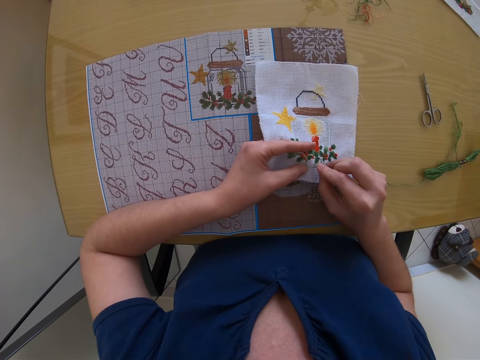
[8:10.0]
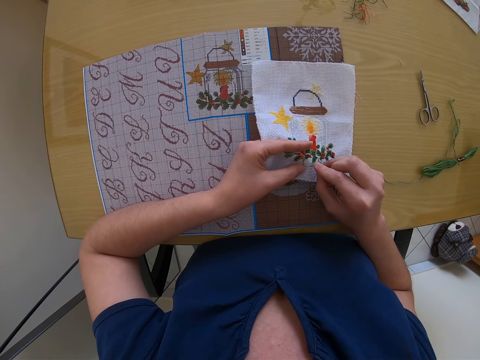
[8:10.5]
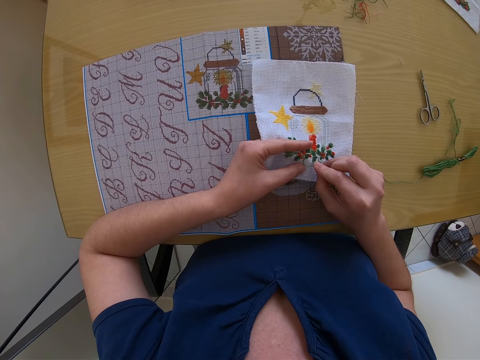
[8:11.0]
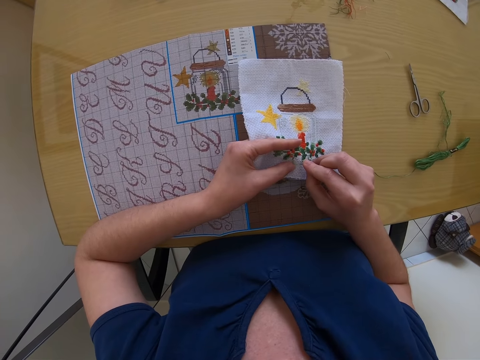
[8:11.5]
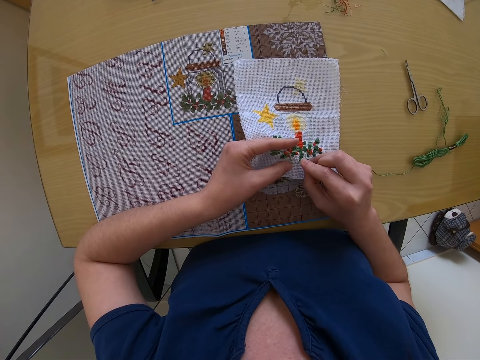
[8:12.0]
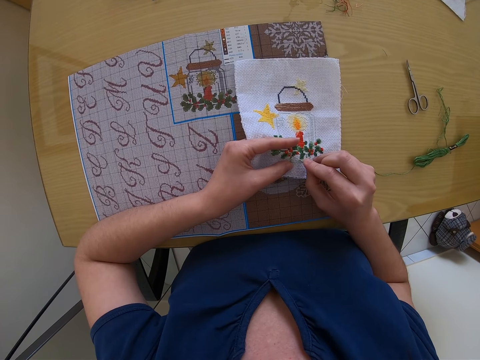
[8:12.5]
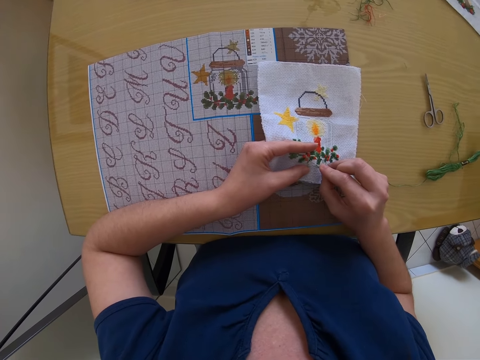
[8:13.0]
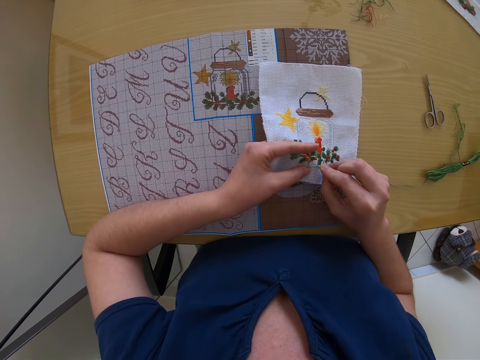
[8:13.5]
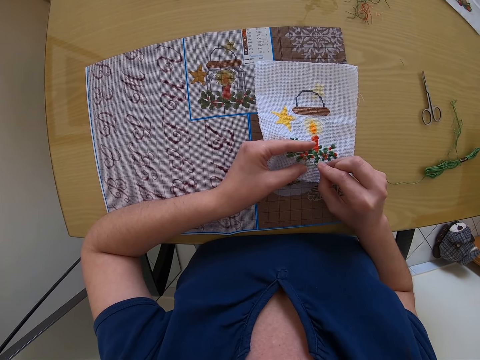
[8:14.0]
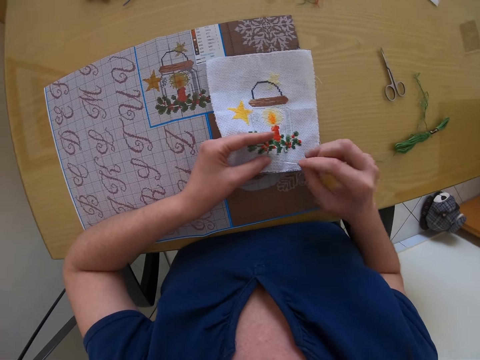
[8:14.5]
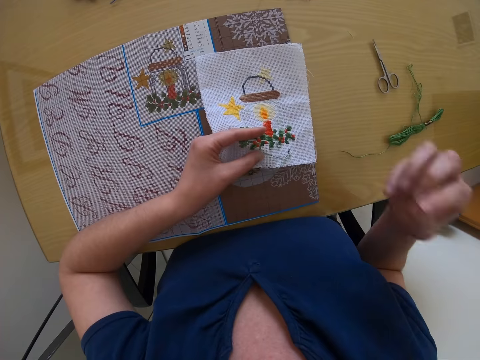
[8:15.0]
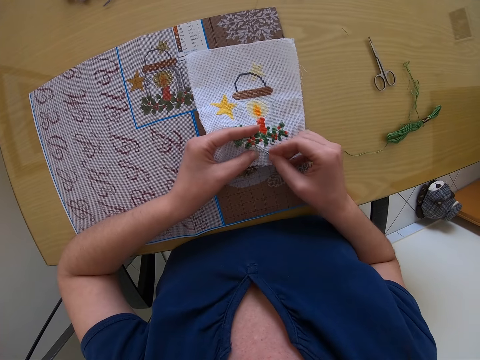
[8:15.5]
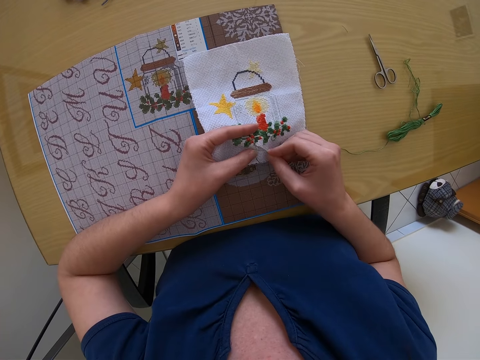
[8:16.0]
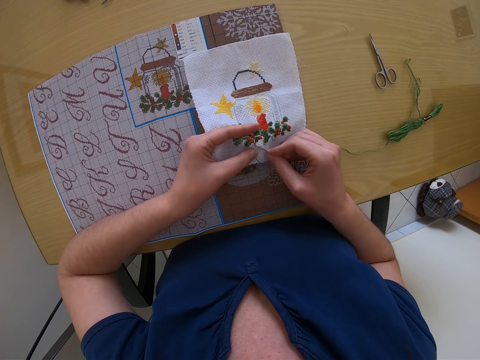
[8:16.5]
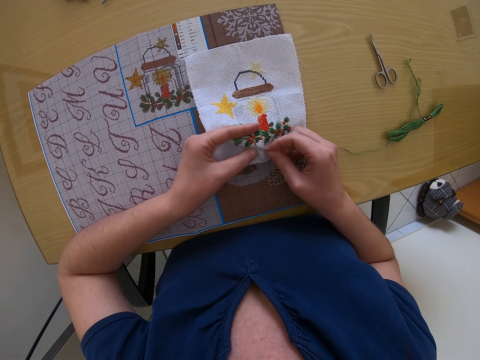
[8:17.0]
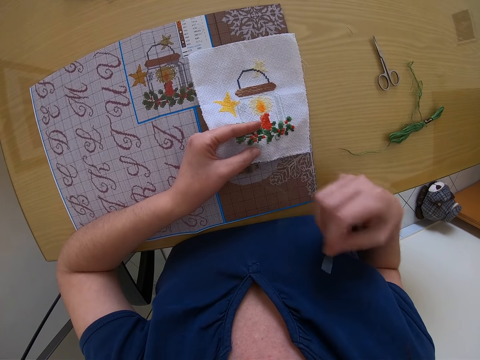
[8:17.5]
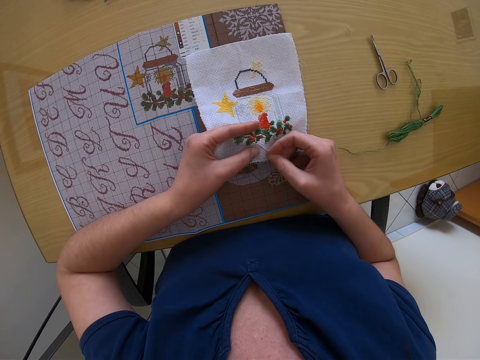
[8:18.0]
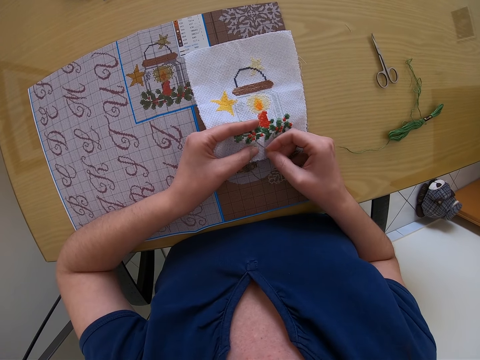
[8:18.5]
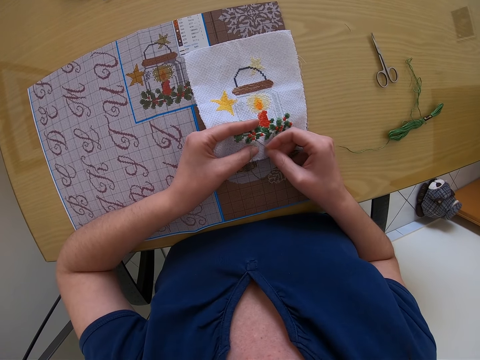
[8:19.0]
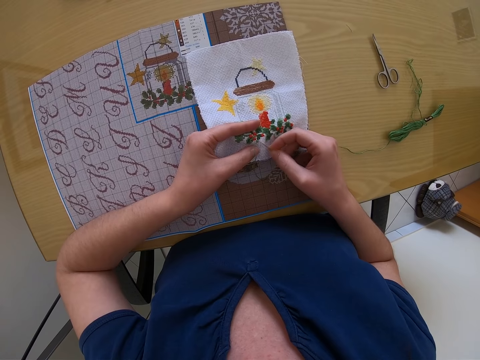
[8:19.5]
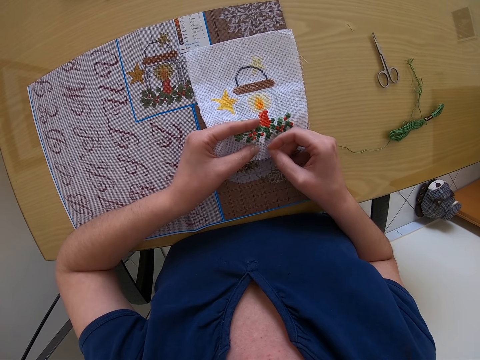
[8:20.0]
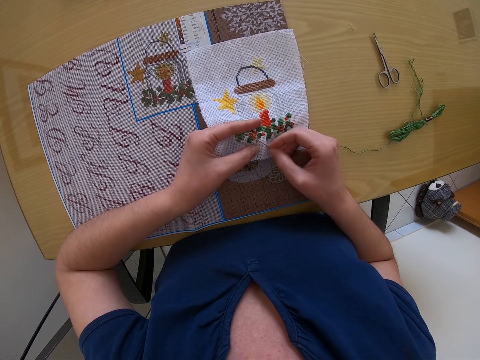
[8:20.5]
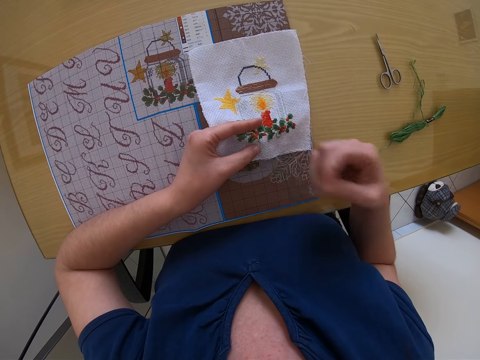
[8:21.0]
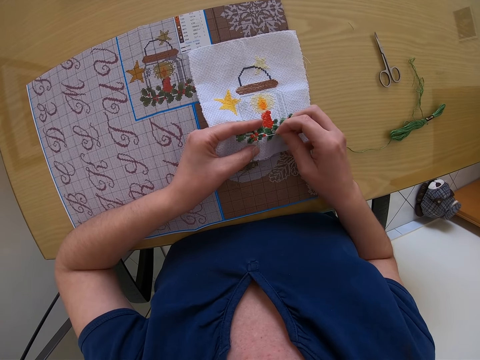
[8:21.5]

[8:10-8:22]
The camera wearer removes the thread on the fabric with the needle in her right hand.

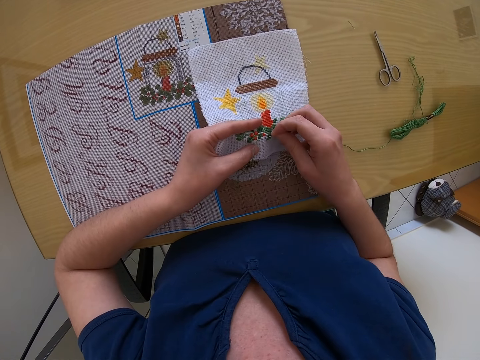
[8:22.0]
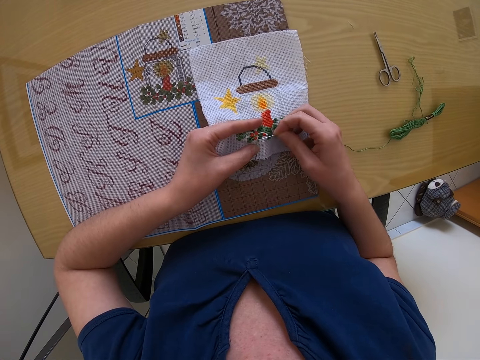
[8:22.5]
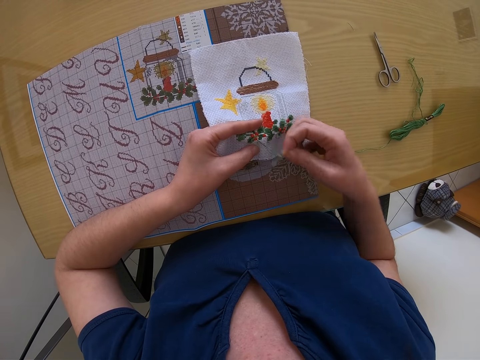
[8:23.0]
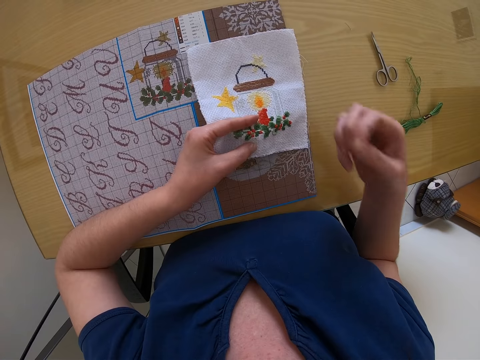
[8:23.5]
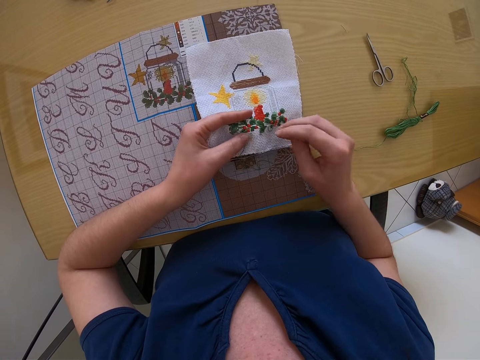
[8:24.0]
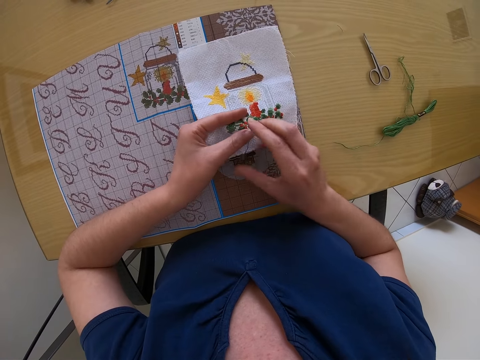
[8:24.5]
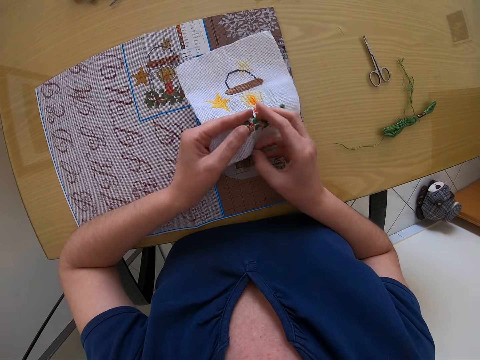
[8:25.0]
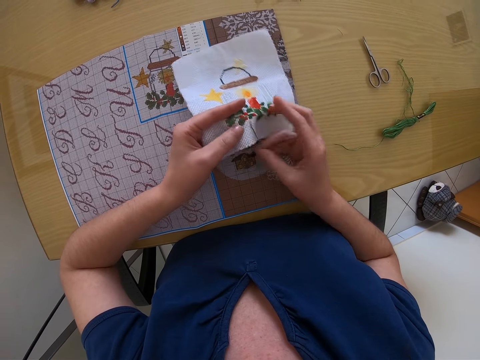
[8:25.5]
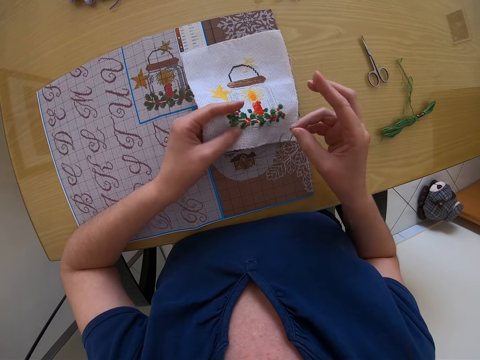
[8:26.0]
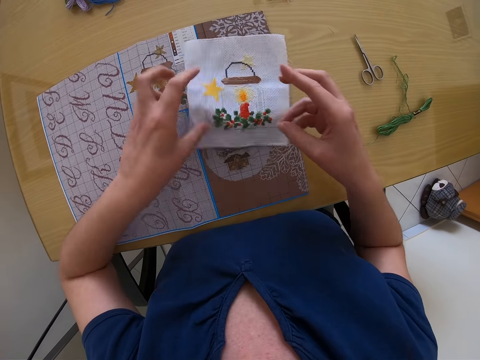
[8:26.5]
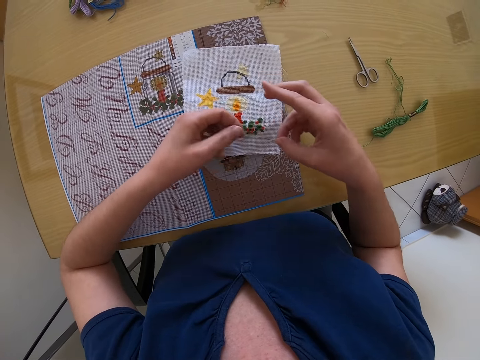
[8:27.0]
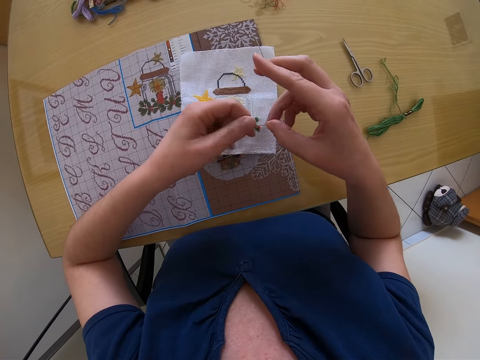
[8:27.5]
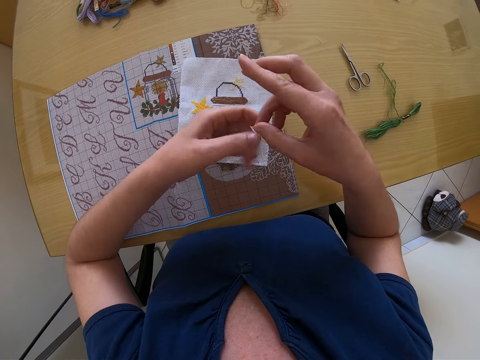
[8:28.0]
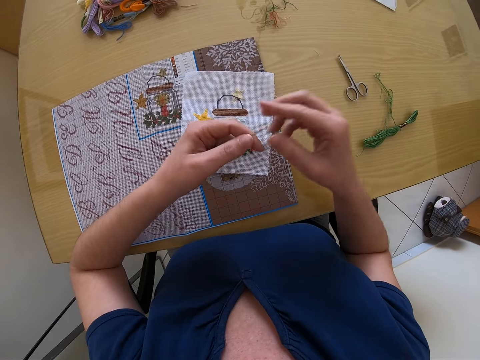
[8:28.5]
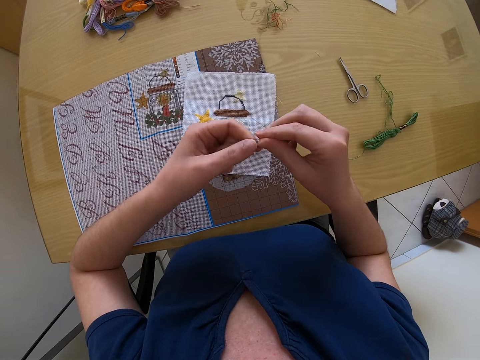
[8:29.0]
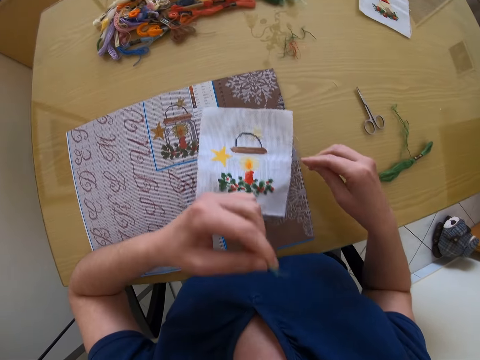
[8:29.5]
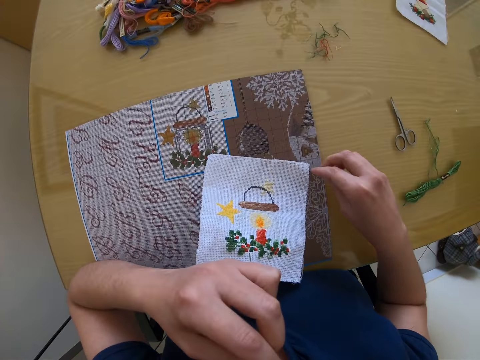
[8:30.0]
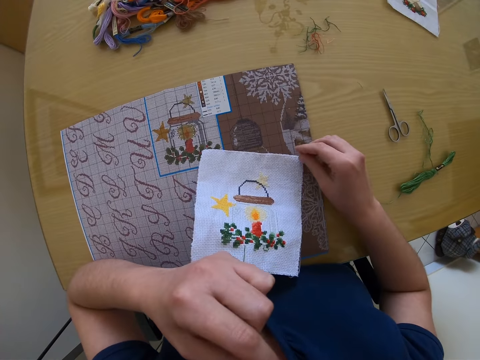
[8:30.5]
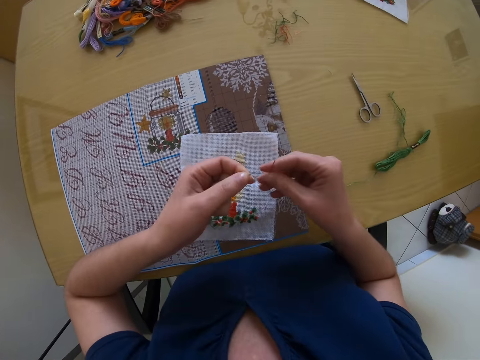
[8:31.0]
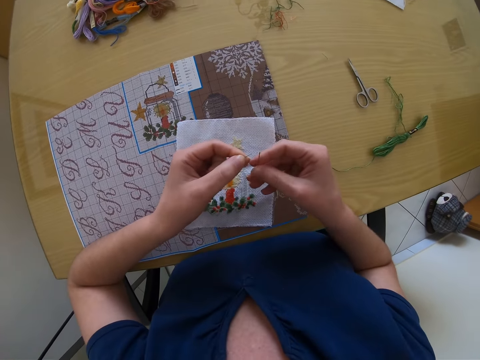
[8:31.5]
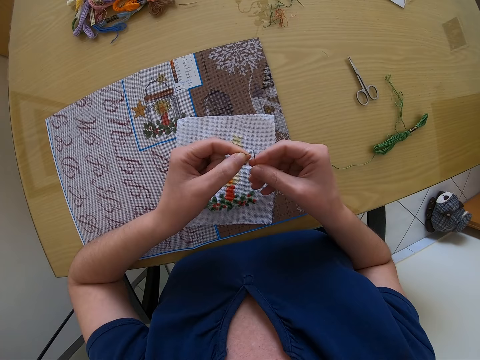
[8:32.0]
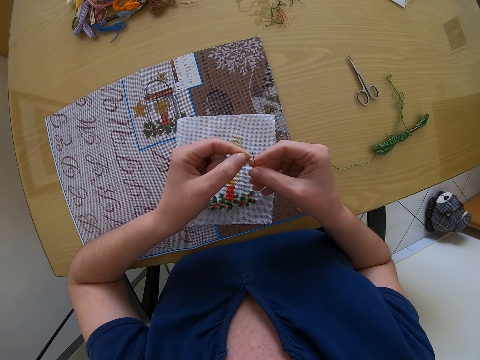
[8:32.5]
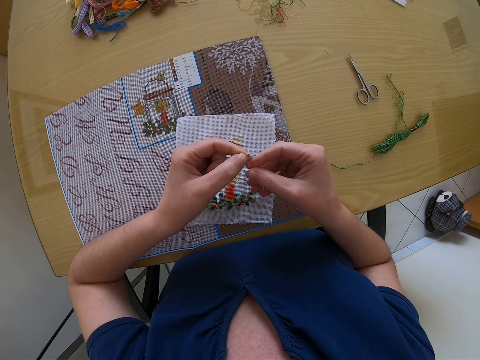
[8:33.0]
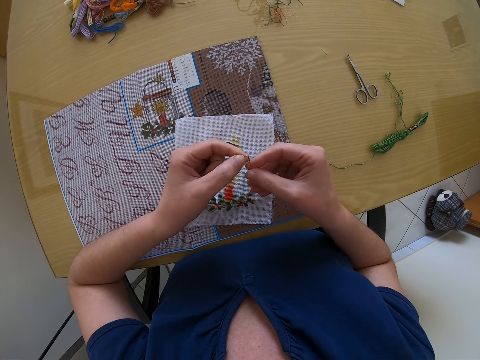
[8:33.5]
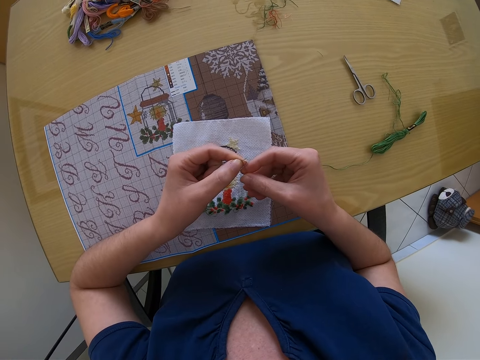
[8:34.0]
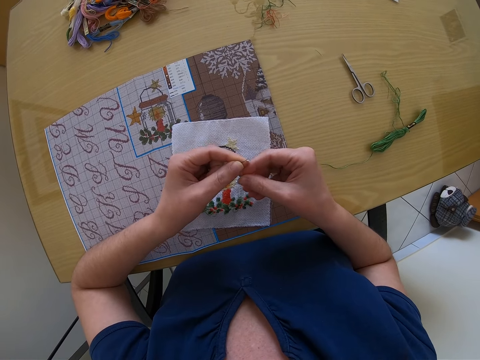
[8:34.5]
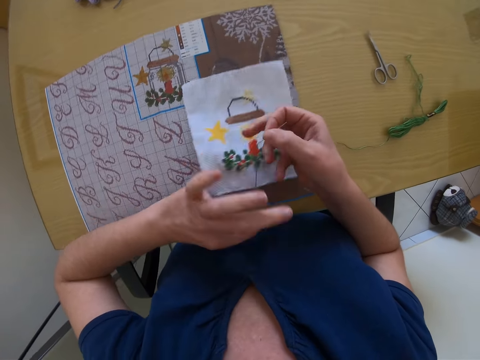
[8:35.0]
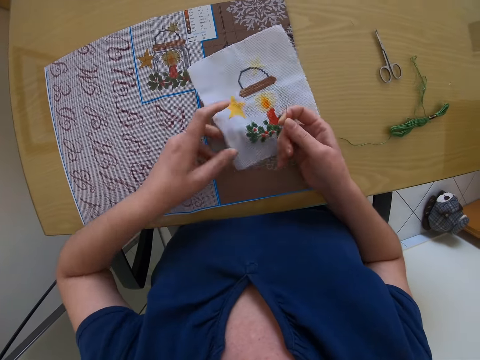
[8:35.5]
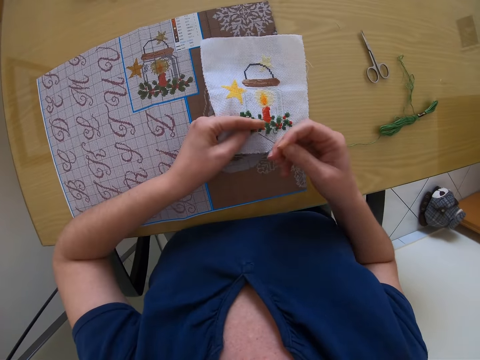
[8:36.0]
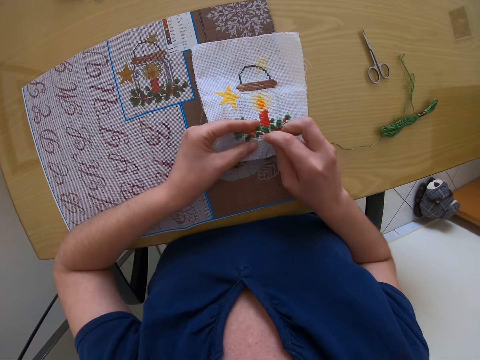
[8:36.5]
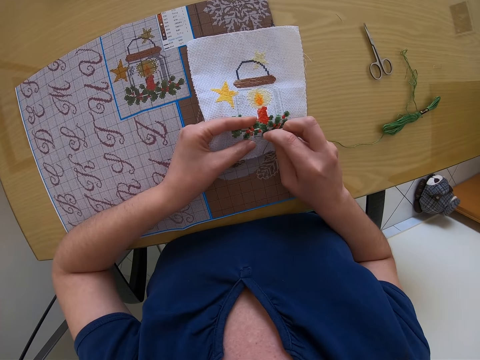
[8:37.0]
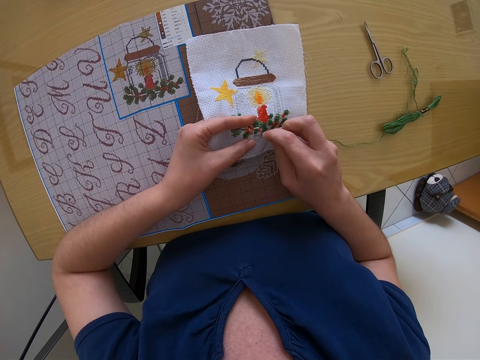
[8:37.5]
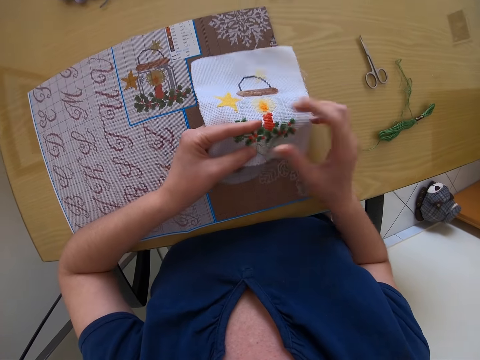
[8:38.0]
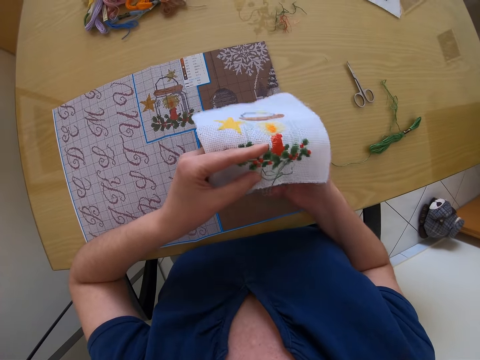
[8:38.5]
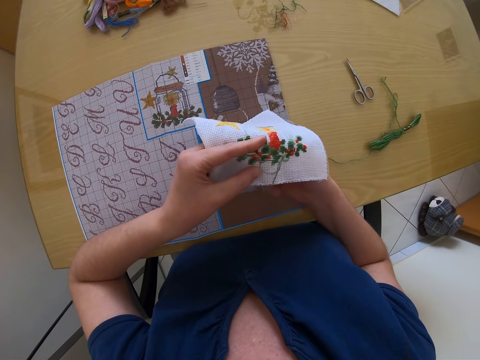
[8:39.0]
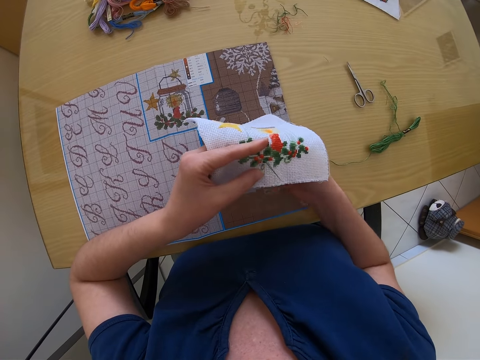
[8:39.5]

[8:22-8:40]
The camera wearer holds the thread. They put the thread into the needle with both hands. They hold the cloth. They stitch a design on the fabric with both hands.
